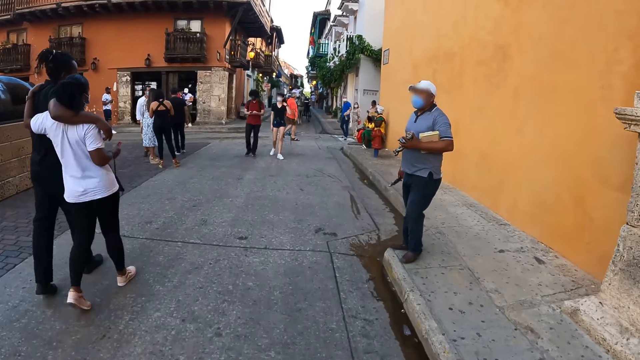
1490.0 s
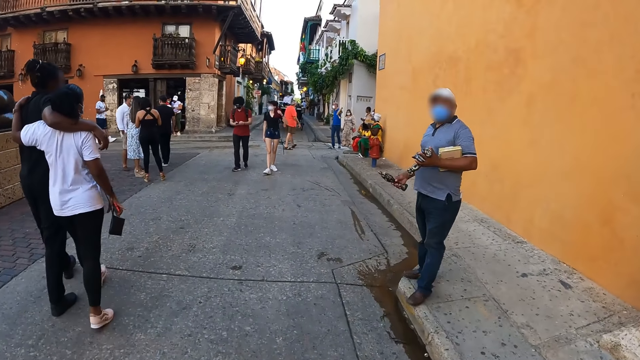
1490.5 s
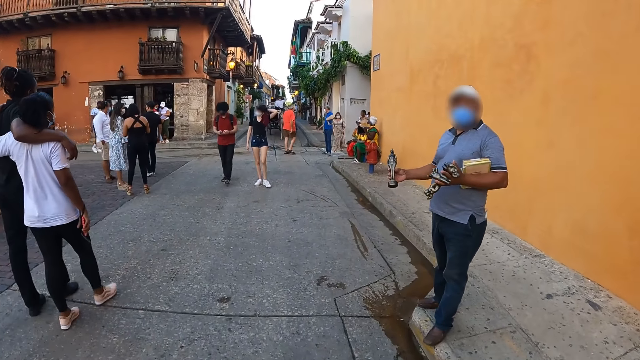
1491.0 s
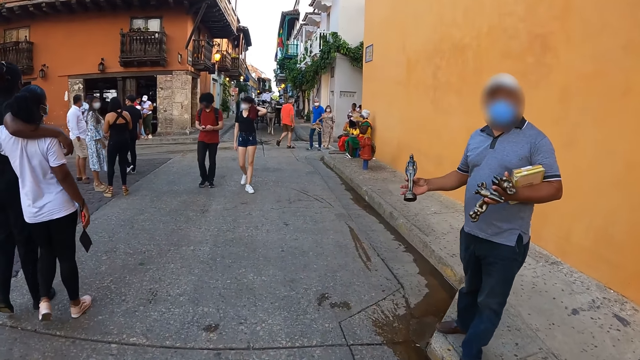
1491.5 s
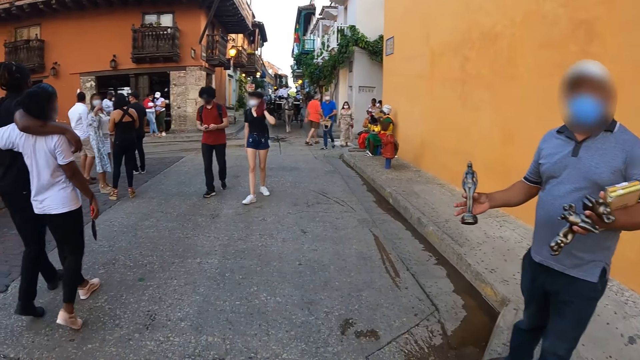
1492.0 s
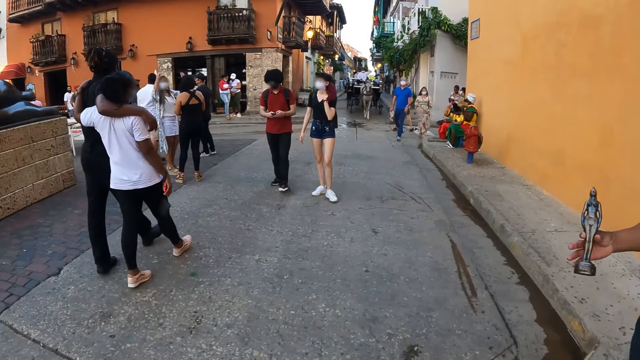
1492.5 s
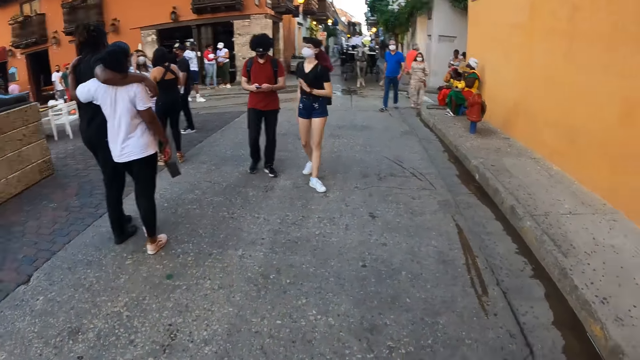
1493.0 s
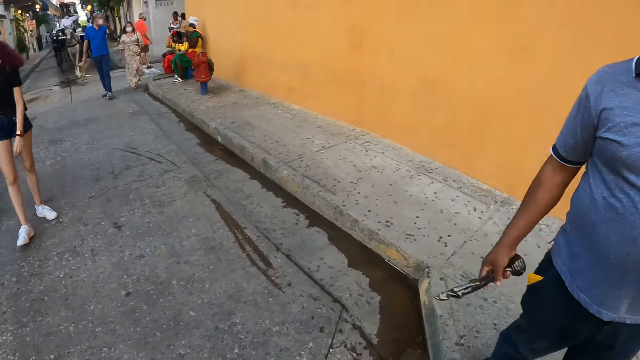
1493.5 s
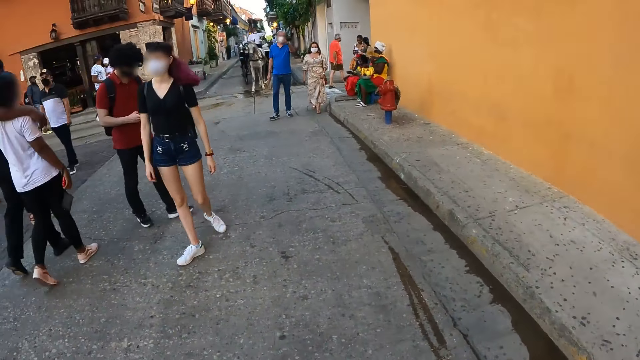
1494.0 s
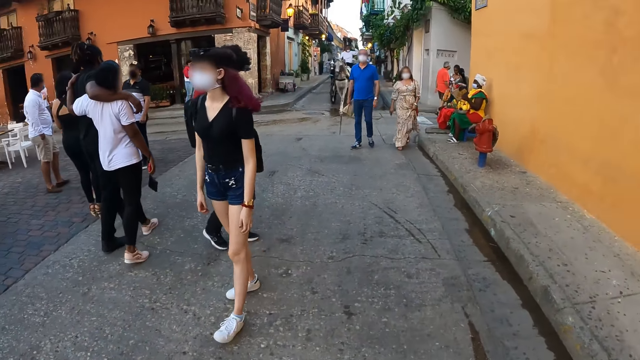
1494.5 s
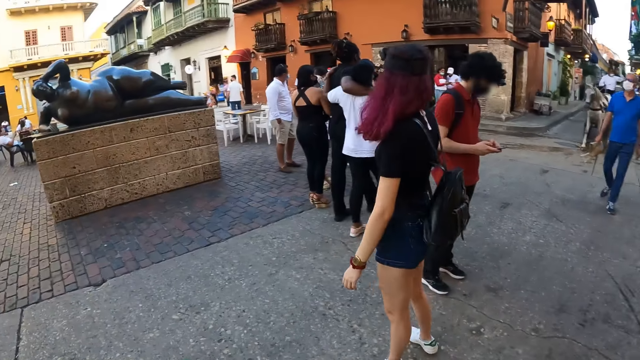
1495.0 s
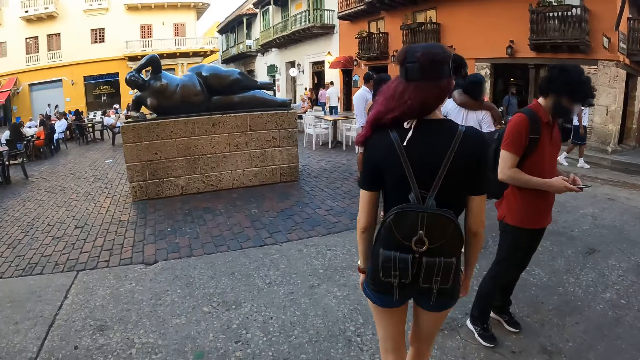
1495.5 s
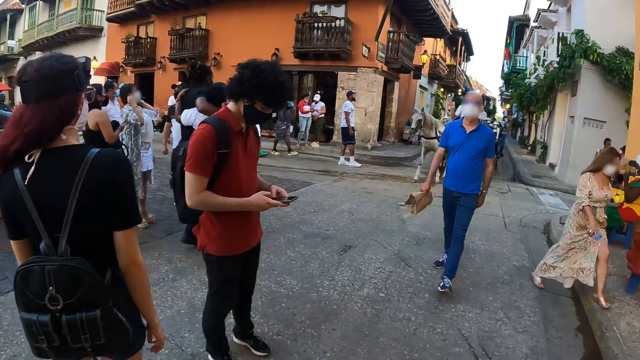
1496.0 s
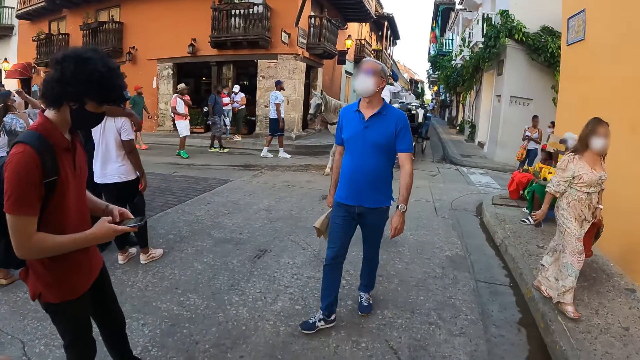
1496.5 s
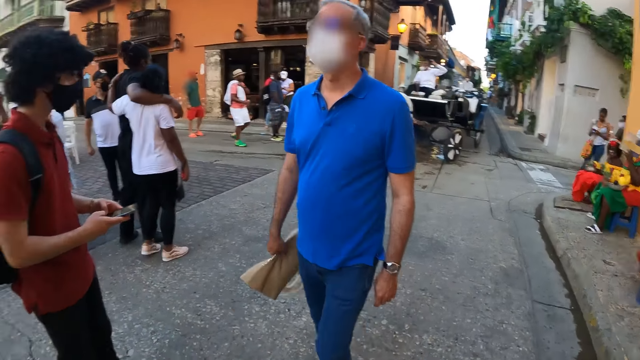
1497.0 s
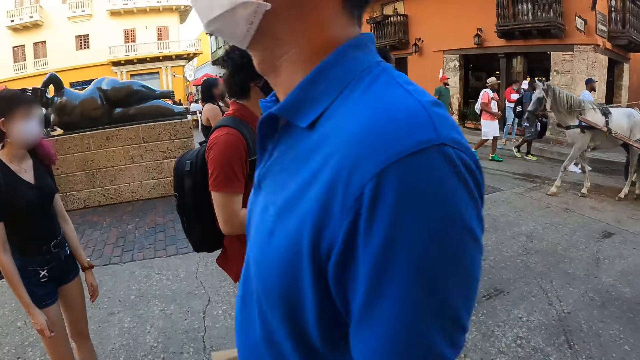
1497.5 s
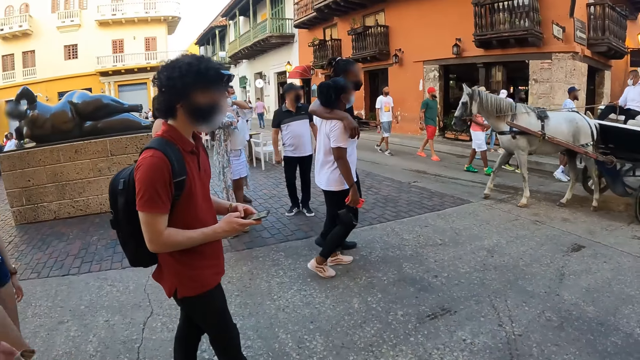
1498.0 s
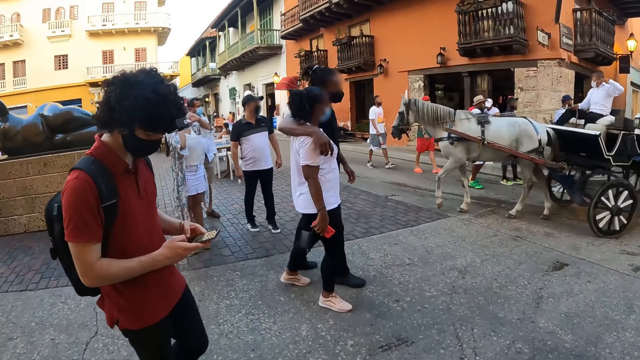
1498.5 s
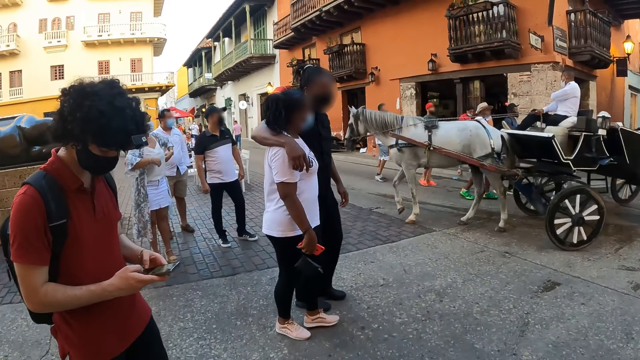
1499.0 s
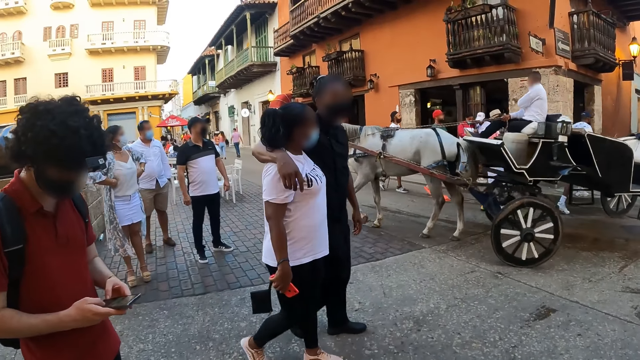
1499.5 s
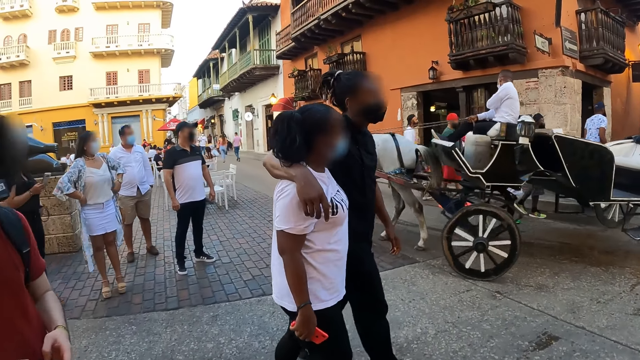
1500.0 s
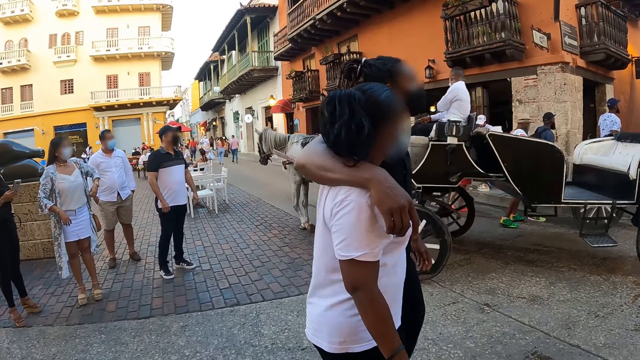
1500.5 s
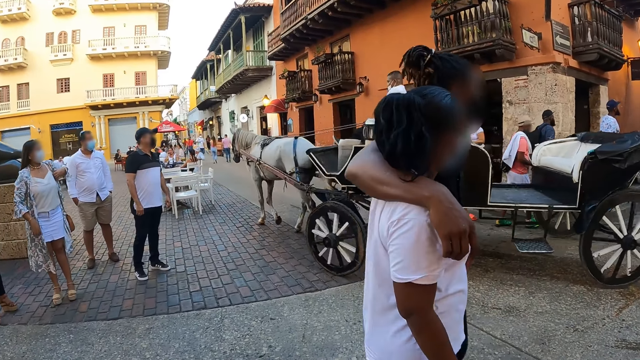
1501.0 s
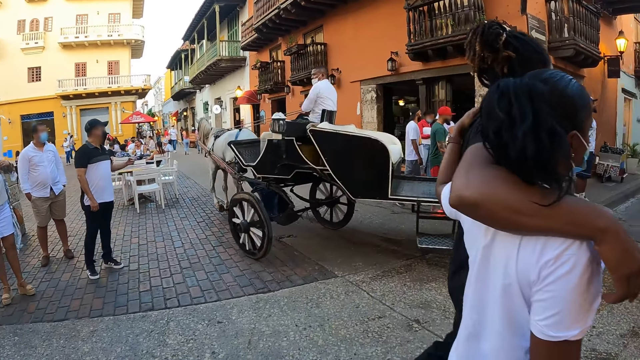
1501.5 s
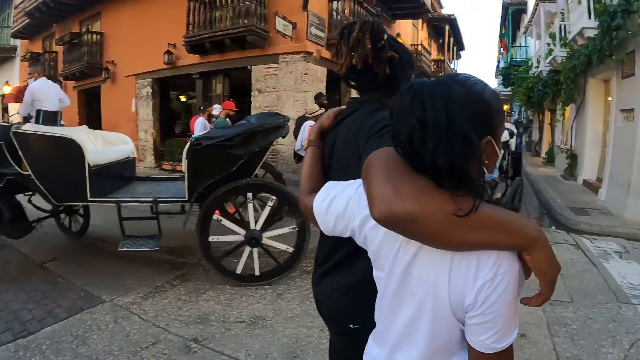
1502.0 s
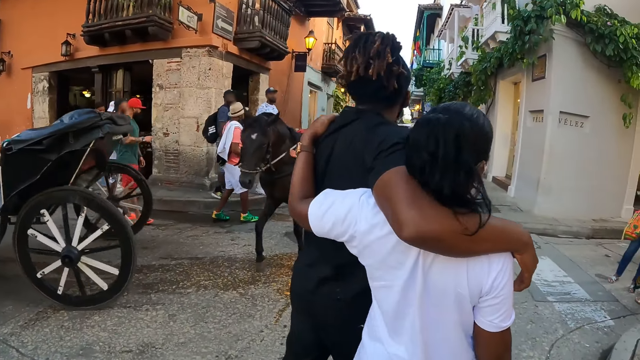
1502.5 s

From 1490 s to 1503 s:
A man raises up a statue in his right hand. The man interacts with the camera wearer. Another man operates the phone in his hand with both hands. The camera wearer walks forward on the street. The other man operates his phone. The camera wearer walks on the pavement.

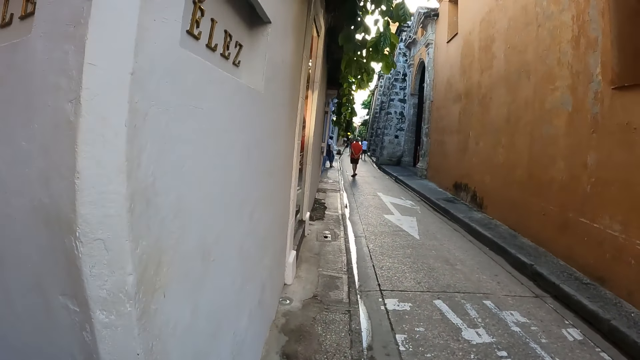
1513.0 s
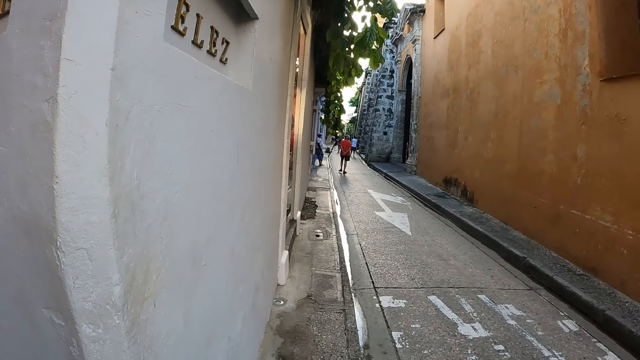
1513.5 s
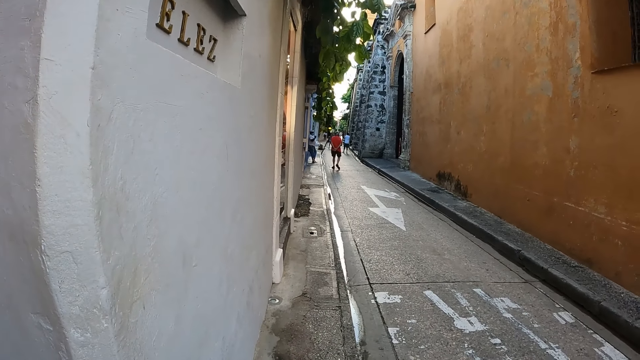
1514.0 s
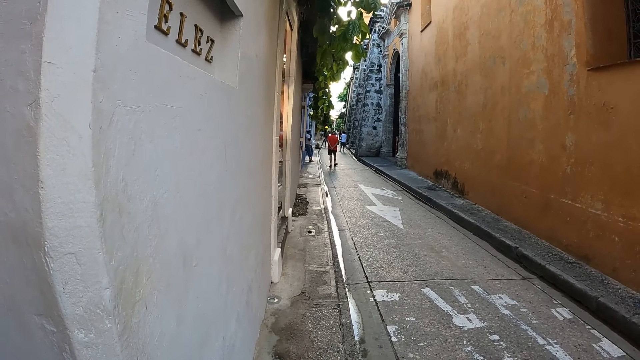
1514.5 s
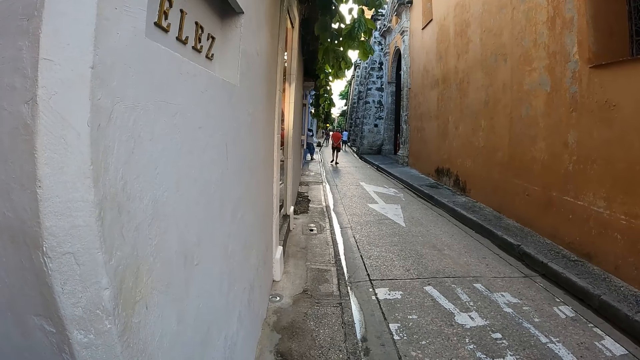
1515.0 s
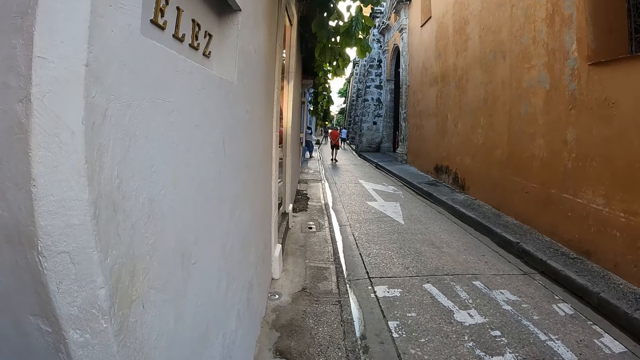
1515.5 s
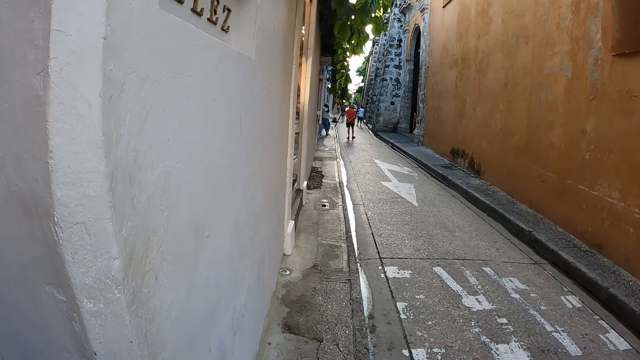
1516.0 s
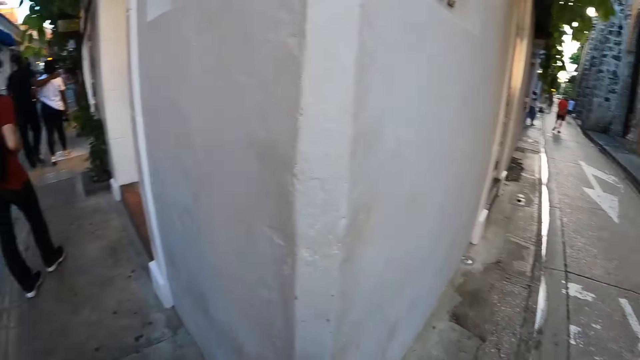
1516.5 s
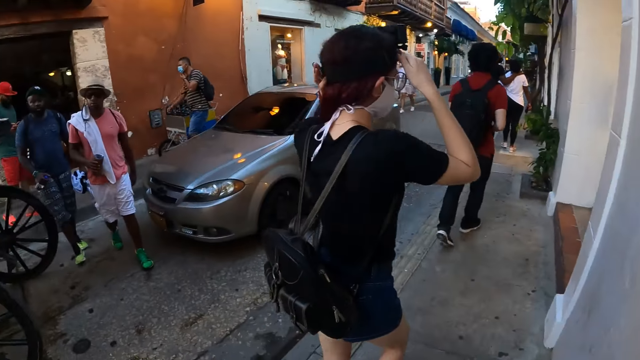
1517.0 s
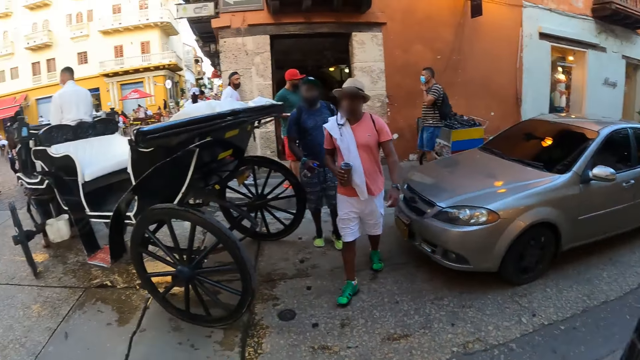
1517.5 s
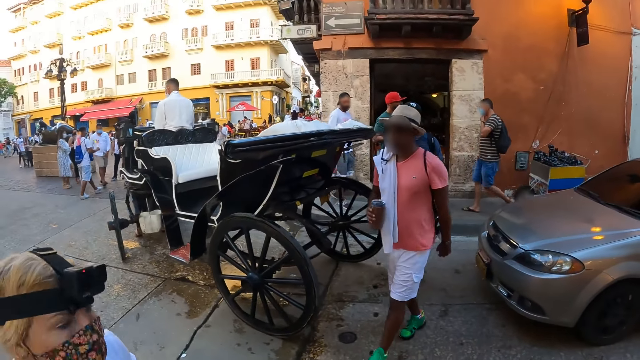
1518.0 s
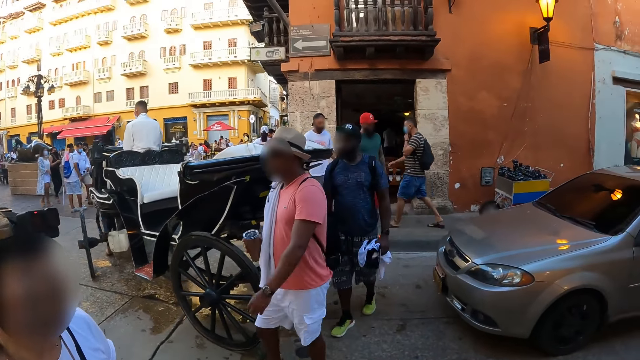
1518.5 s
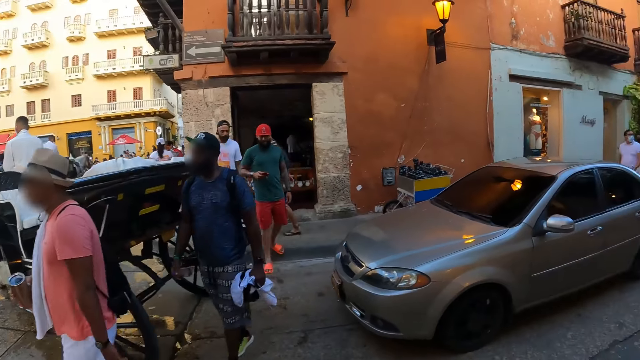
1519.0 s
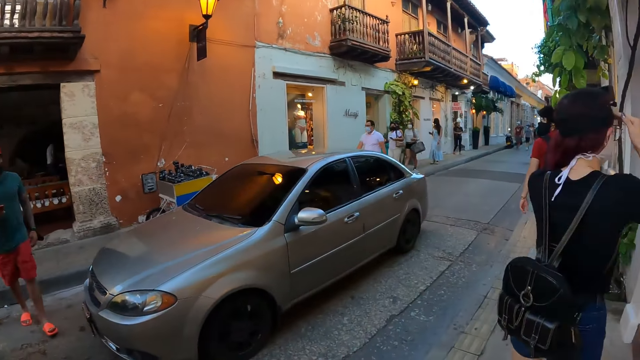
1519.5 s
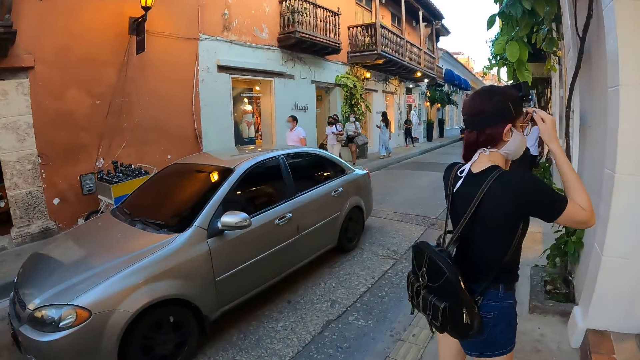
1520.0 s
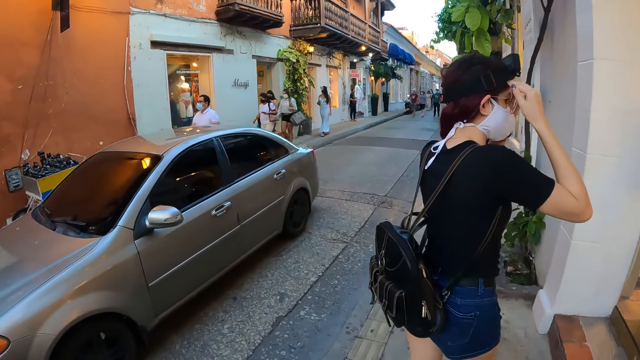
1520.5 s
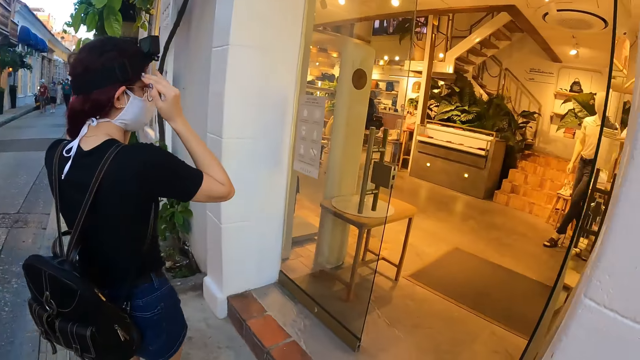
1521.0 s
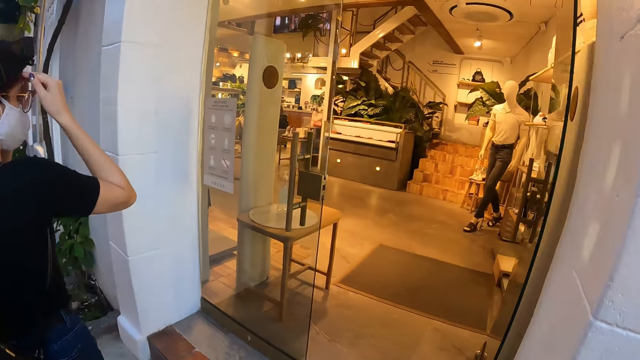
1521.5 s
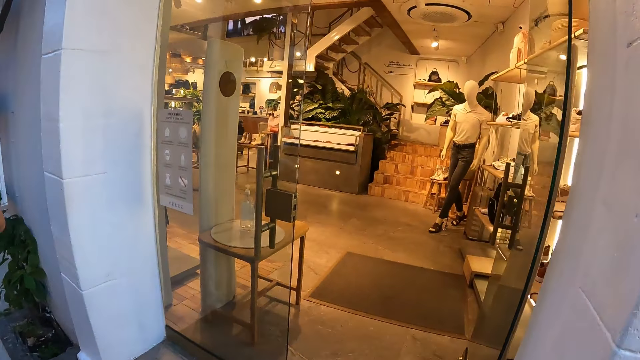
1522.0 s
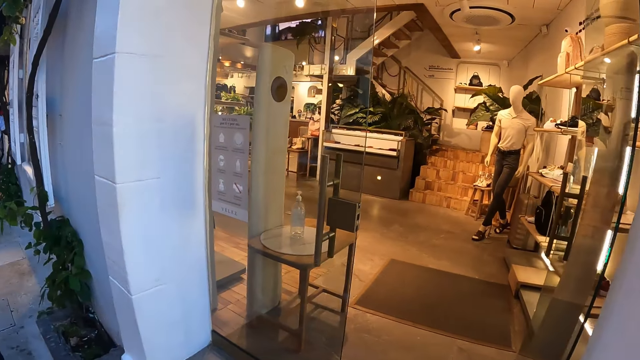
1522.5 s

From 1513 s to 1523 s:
The camera wearer stares at the road. They turn towards the woman. The woman adjusts her hair with both hands and walks towards the camera wearer. The camera wearer turns towards the store. They stare at the store.
